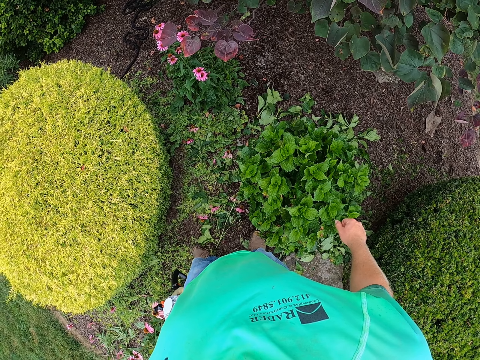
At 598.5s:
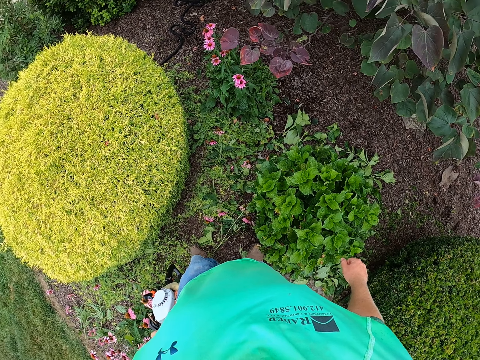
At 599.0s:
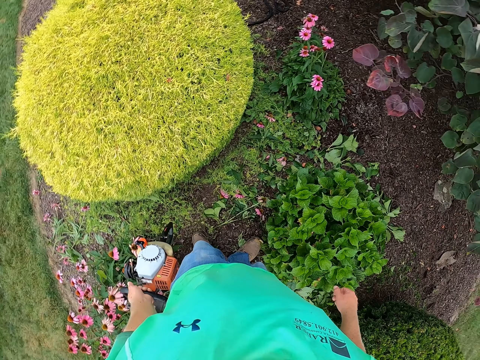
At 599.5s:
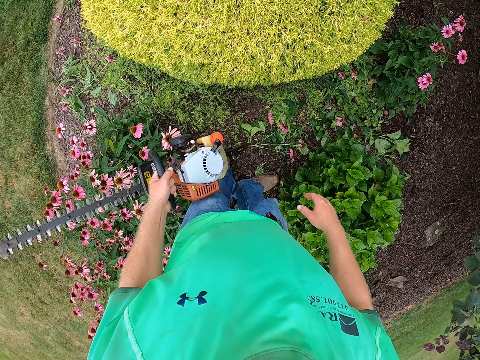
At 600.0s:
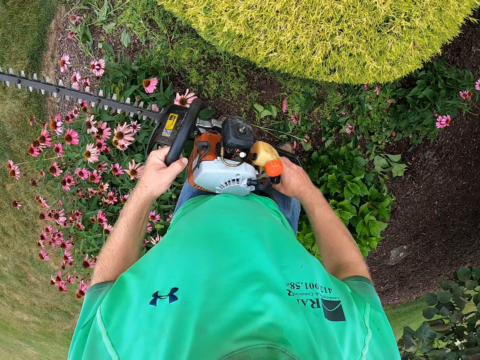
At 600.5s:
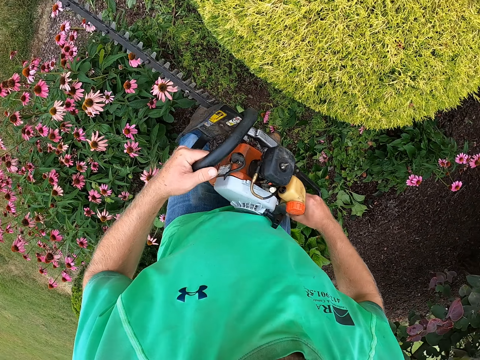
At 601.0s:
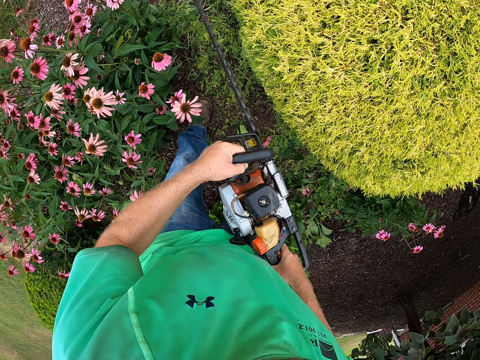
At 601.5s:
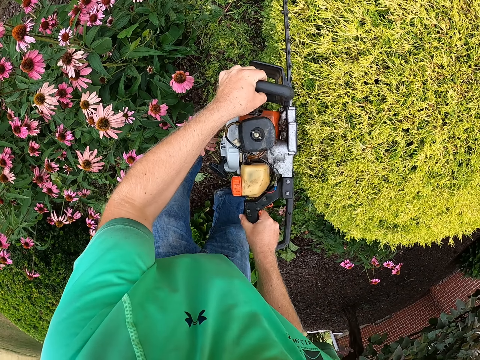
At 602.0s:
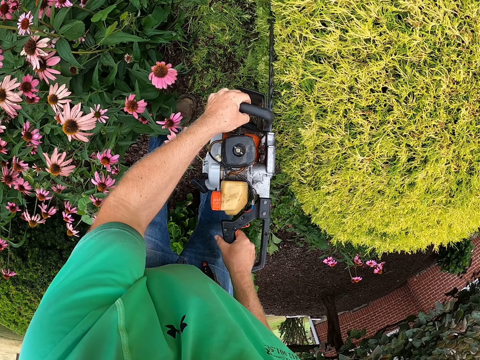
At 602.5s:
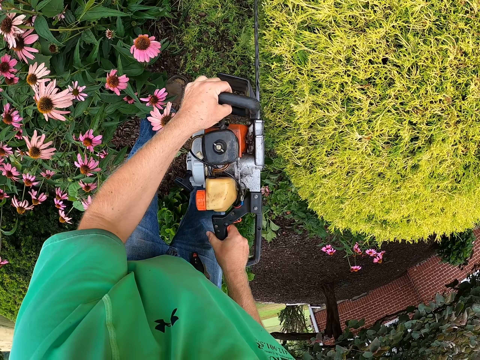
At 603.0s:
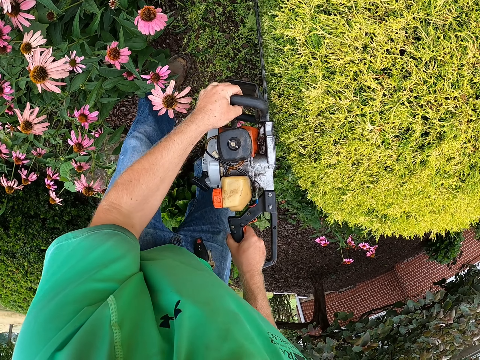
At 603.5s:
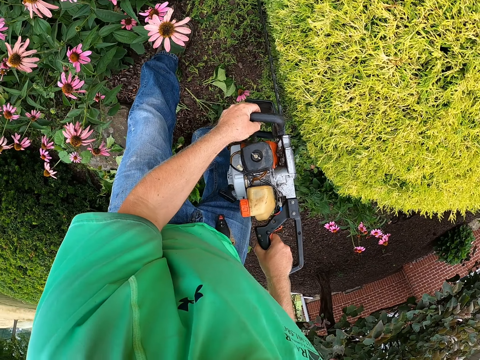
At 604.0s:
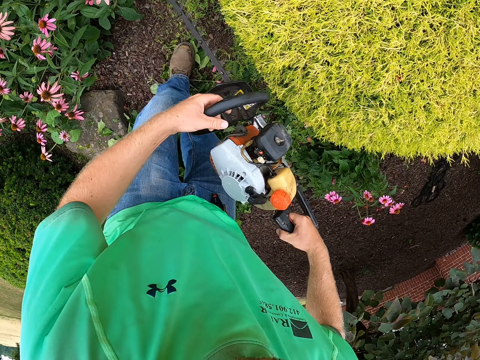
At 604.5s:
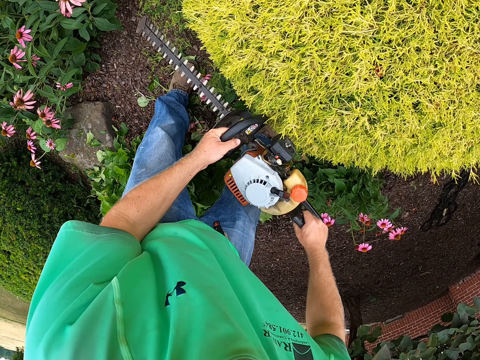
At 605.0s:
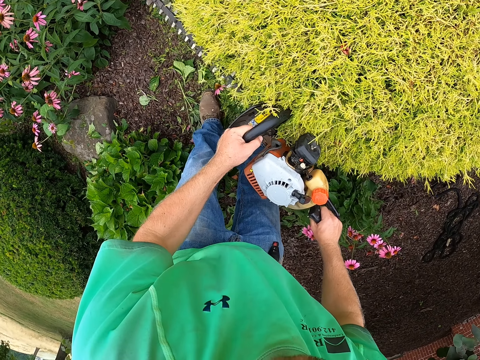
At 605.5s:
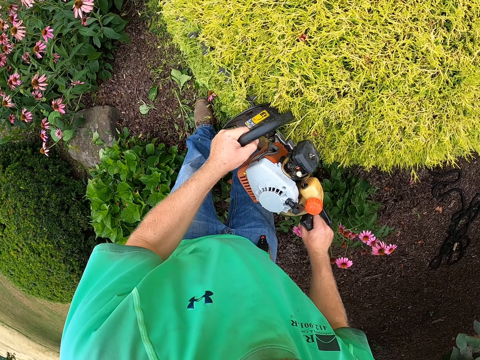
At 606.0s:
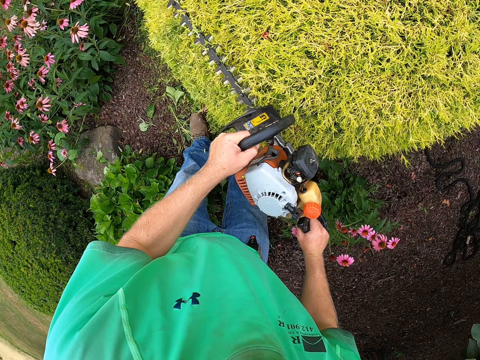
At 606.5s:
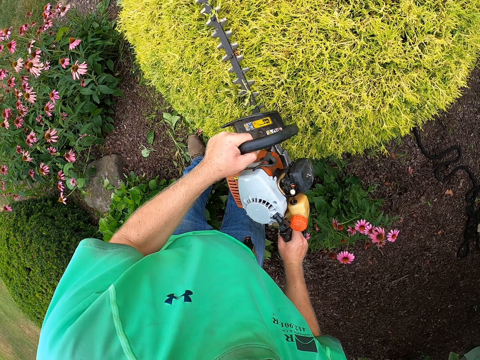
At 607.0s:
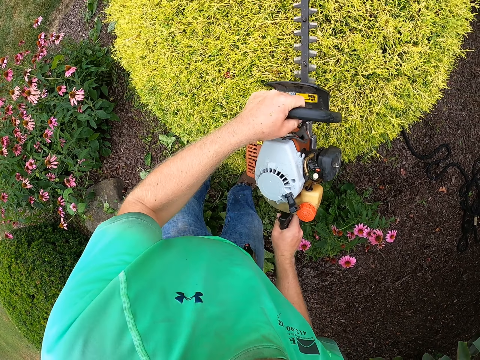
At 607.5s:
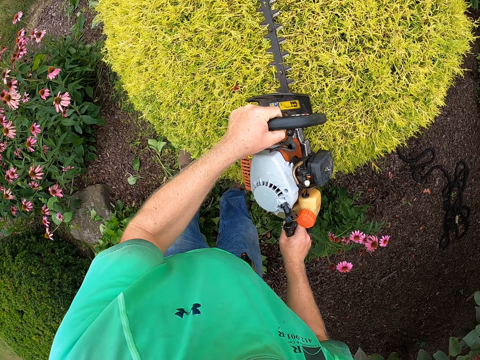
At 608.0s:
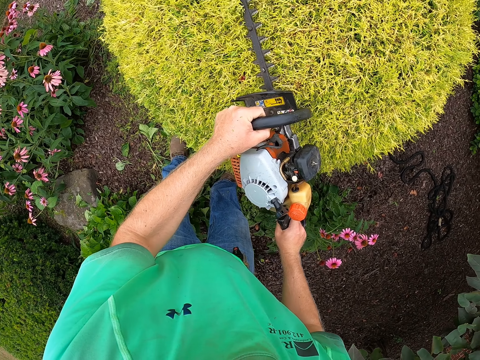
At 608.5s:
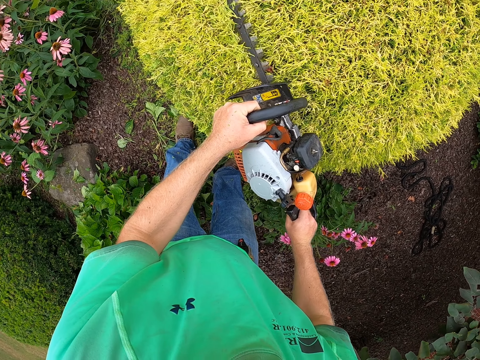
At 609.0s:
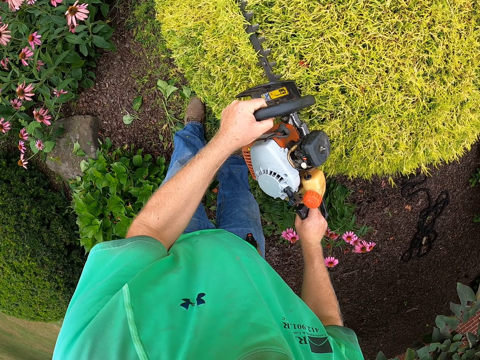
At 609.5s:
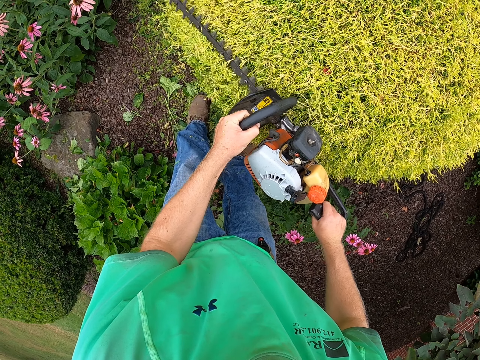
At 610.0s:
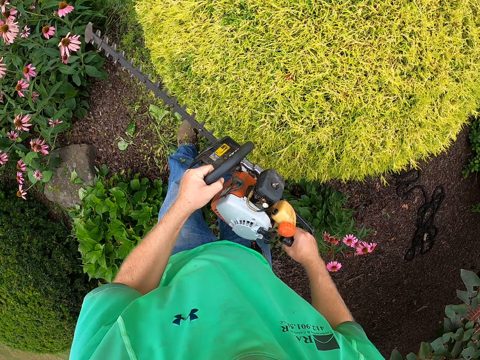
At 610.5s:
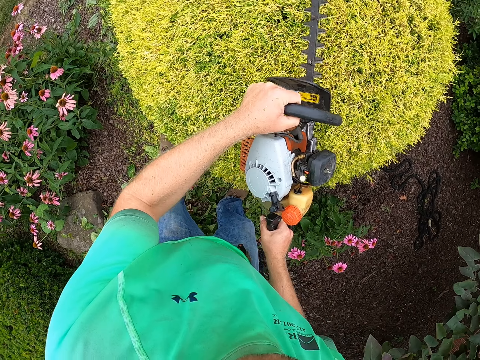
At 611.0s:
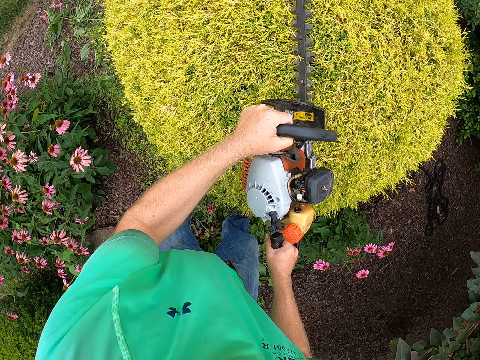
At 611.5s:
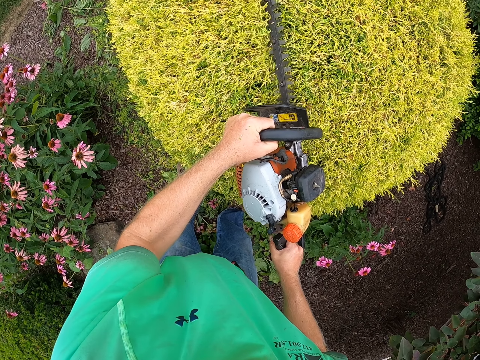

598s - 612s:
The camera wearer holds the hedge trimmer with his right hand. He trims the hedges of the flower with the hedge trimmer. He trims the plant with the trimmer. He trims the plant with the trimmer again.

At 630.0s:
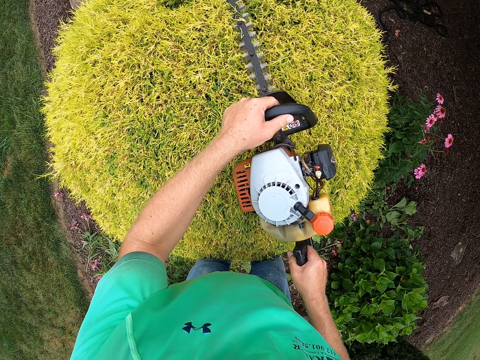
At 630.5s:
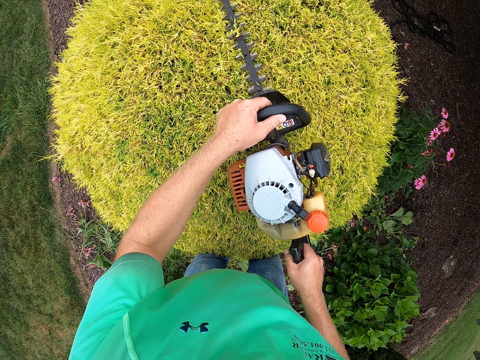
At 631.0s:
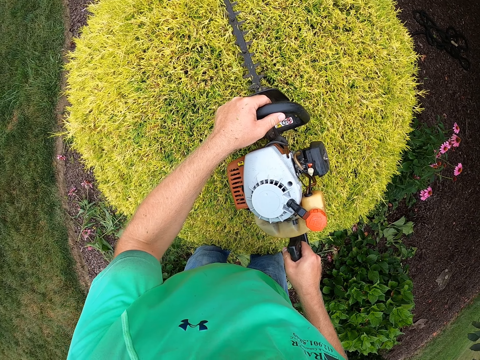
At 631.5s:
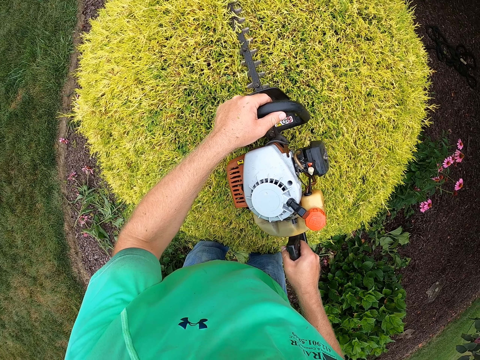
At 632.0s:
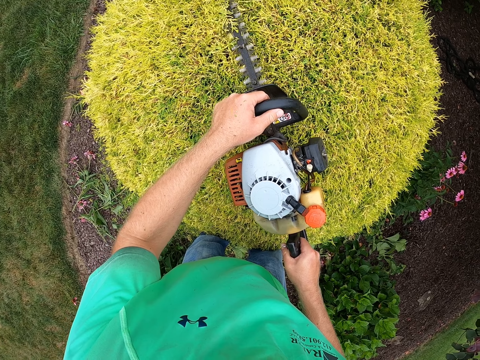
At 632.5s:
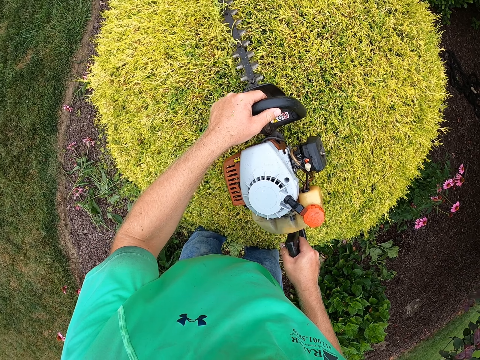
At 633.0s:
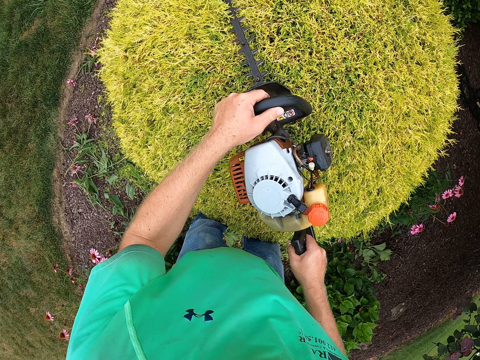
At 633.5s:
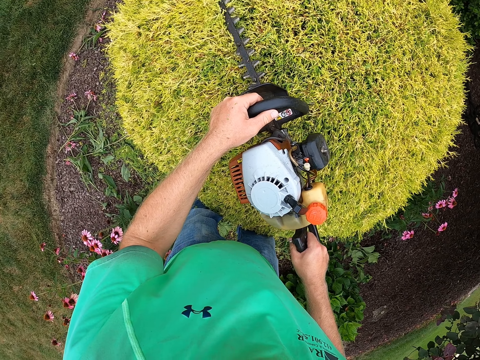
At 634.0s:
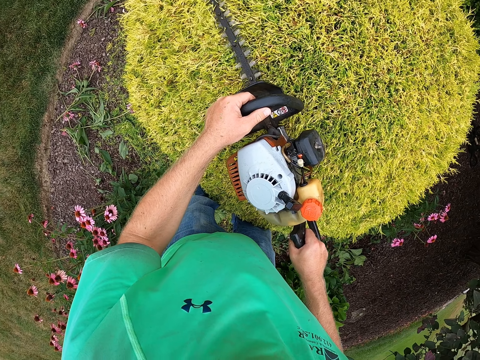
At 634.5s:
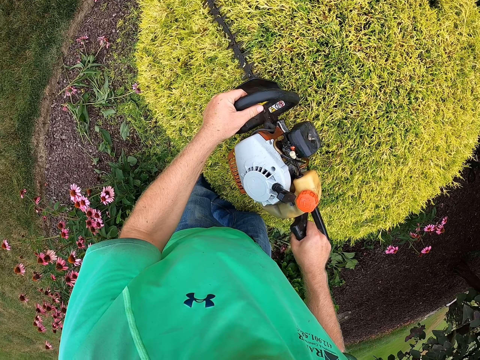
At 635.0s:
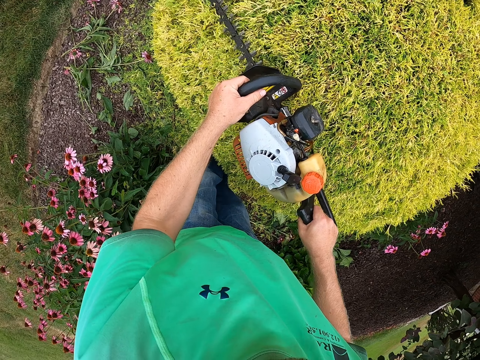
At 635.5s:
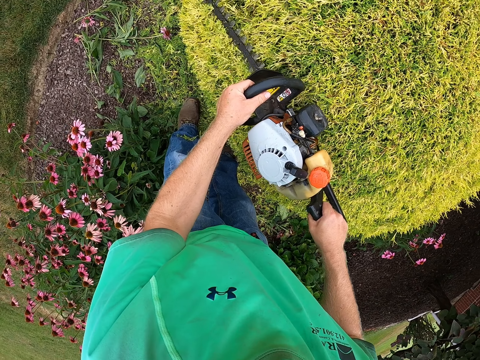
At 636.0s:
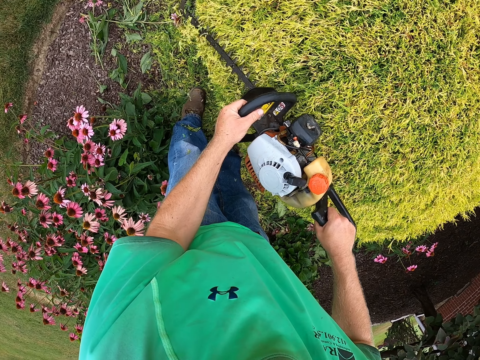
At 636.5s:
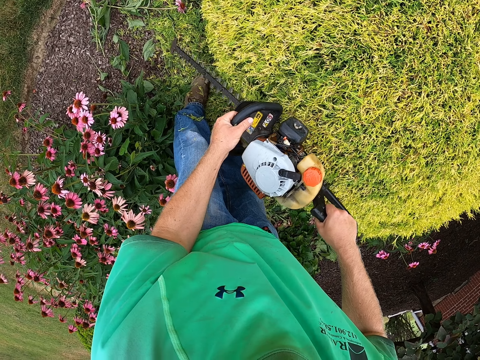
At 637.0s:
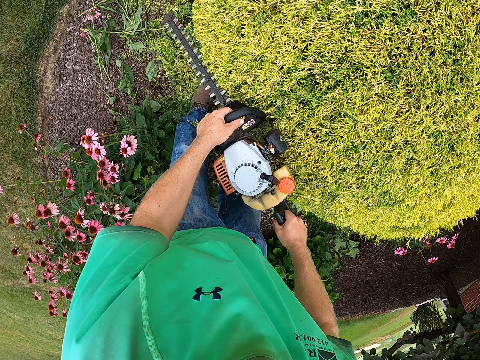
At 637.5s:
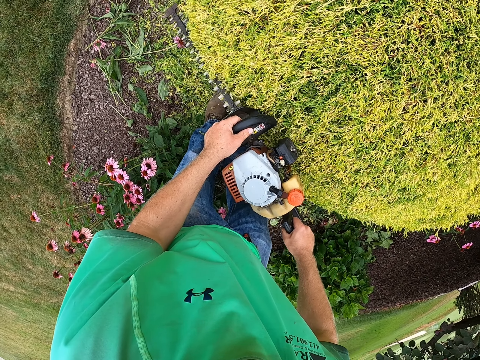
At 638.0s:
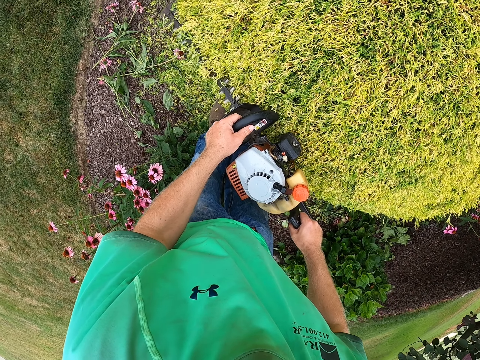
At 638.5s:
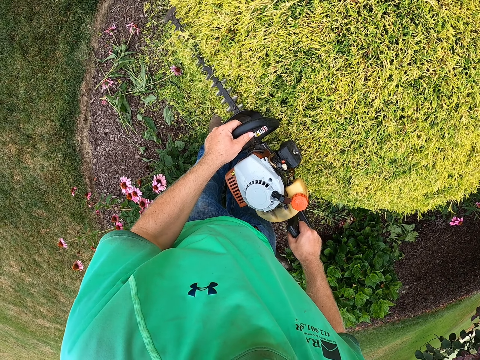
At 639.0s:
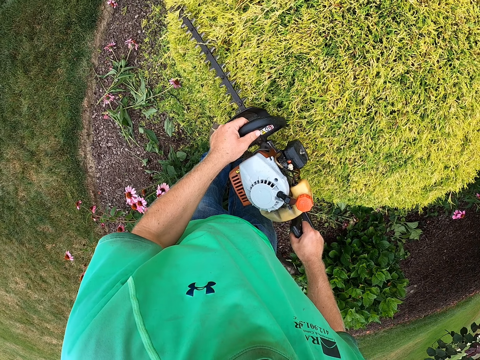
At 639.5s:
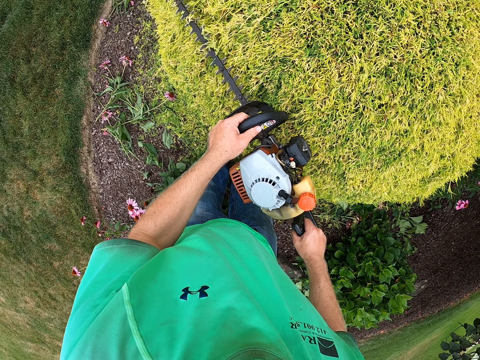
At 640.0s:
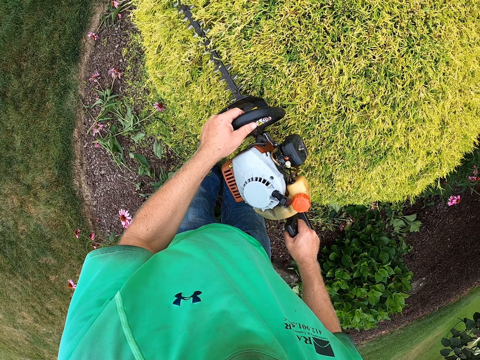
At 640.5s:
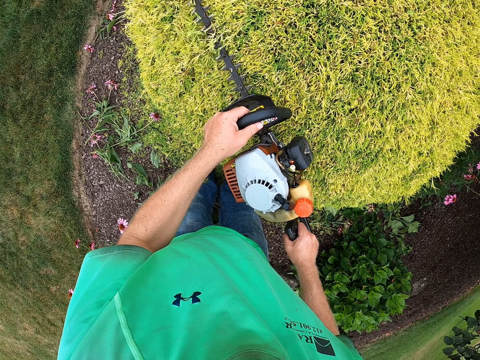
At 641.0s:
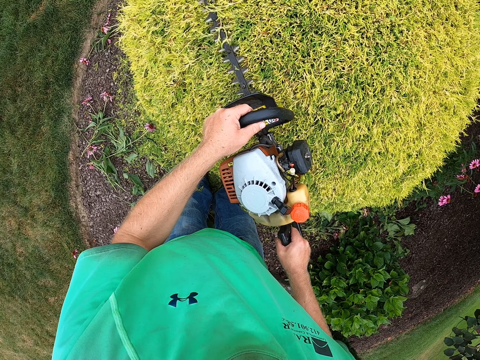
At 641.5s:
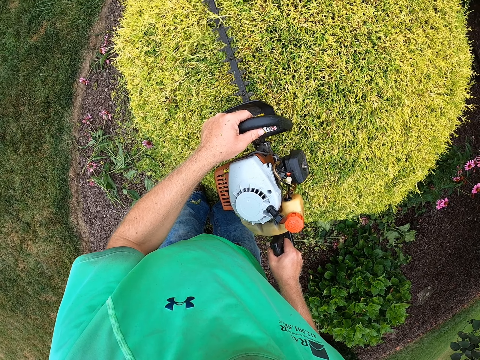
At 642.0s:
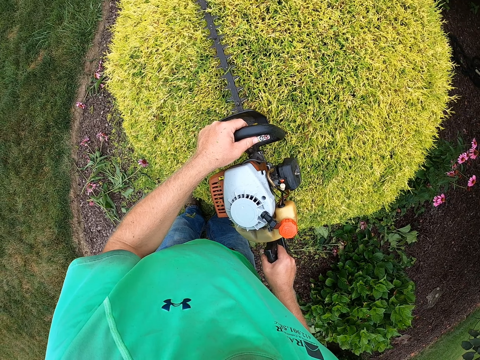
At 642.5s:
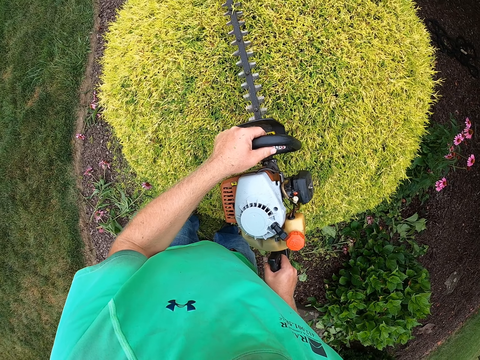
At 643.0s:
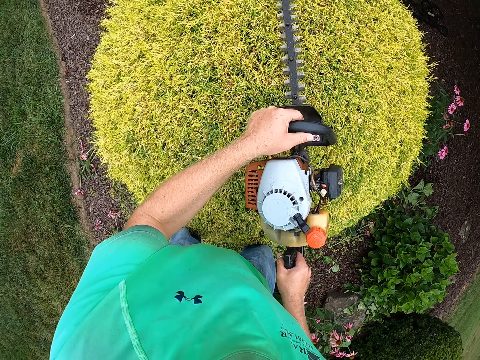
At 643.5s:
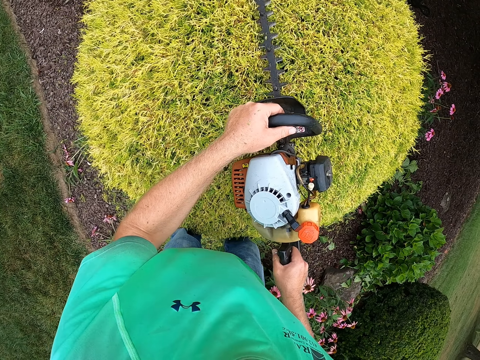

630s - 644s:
The camera wearer trims the plant with a trimmer. They trim the plant with the trimmer again.
